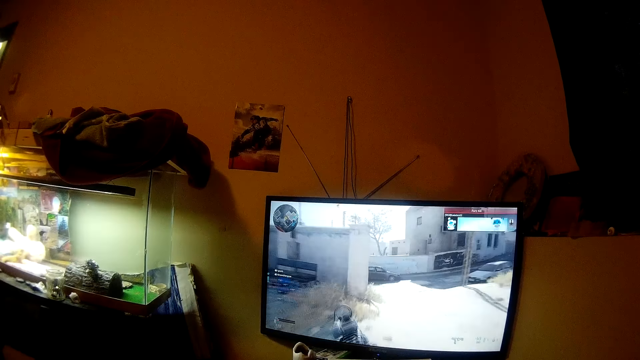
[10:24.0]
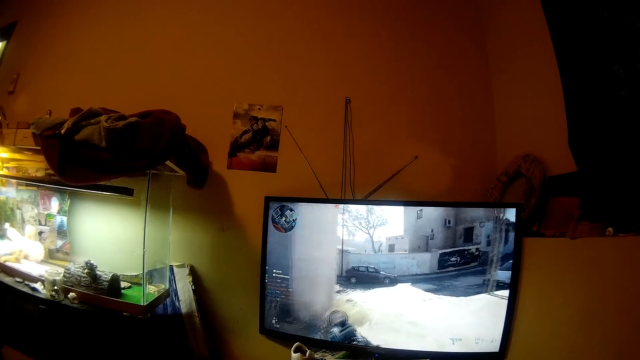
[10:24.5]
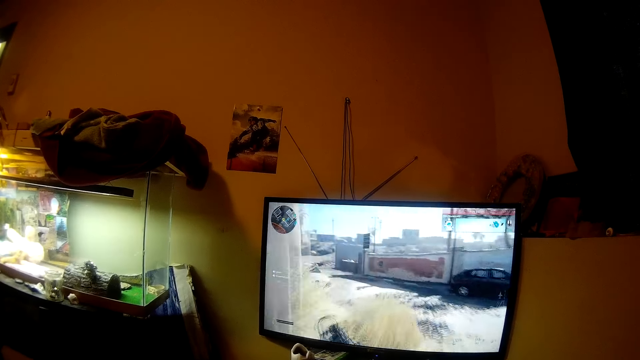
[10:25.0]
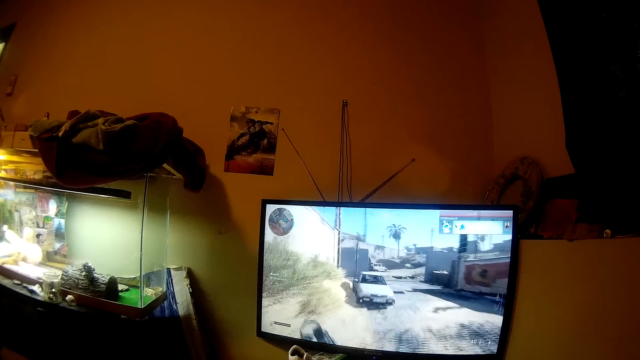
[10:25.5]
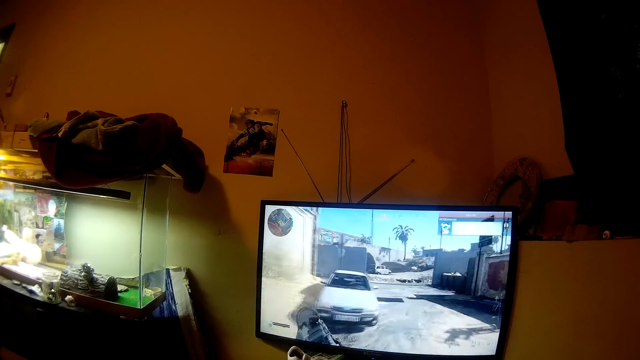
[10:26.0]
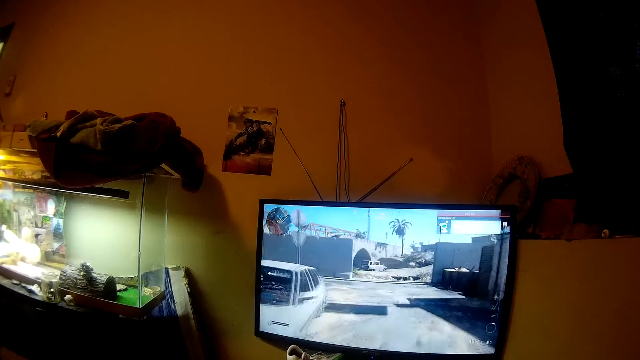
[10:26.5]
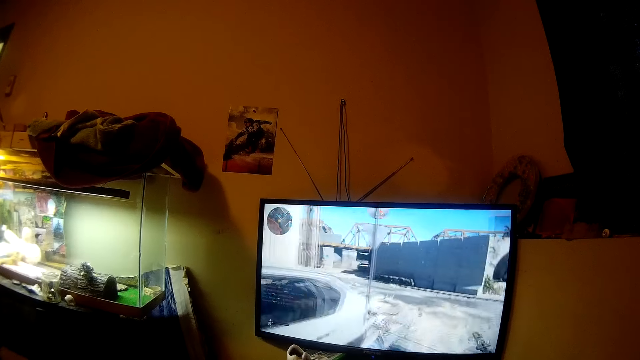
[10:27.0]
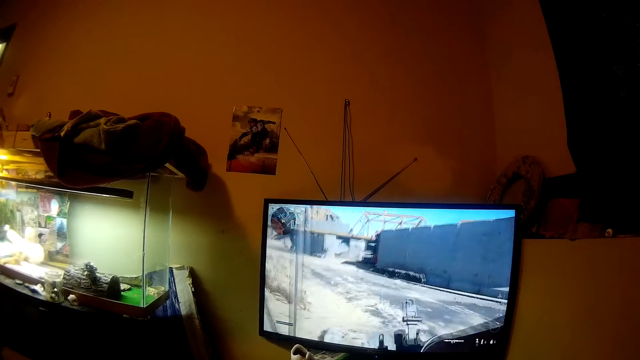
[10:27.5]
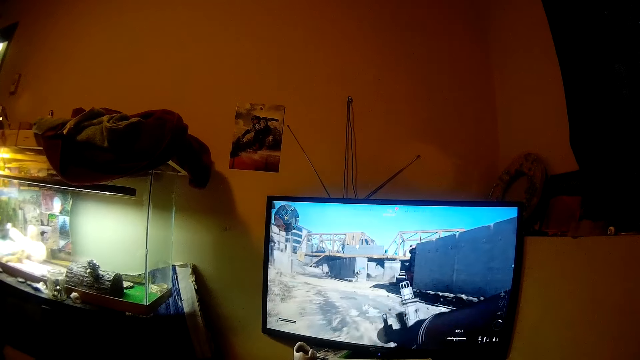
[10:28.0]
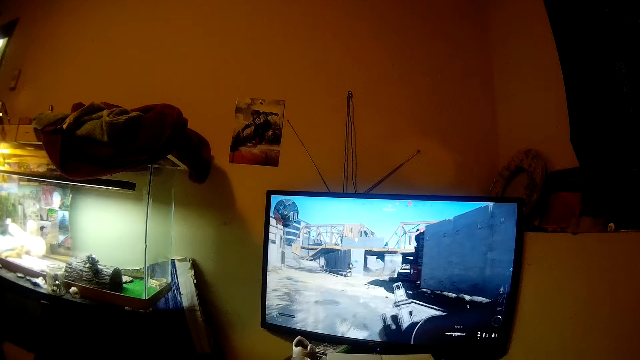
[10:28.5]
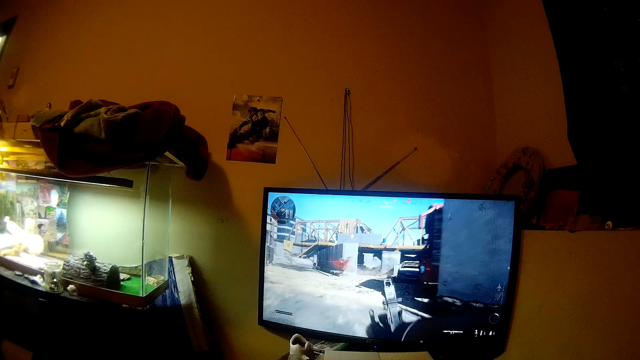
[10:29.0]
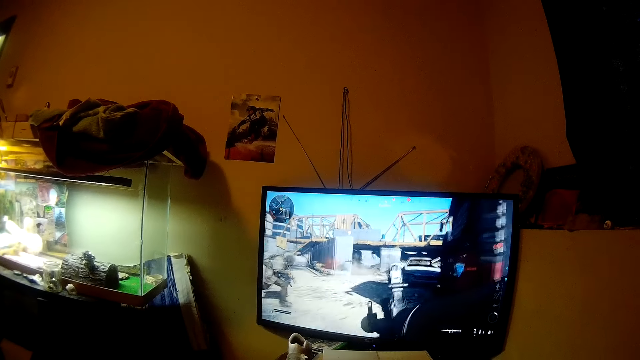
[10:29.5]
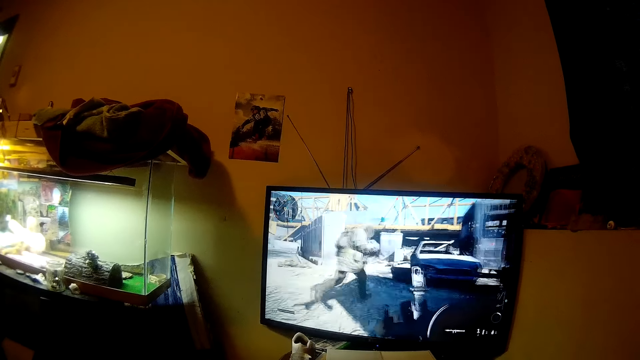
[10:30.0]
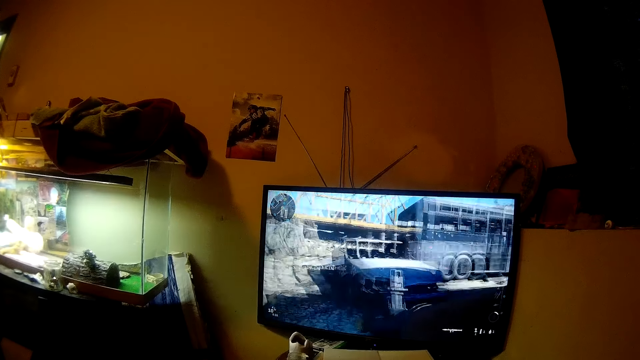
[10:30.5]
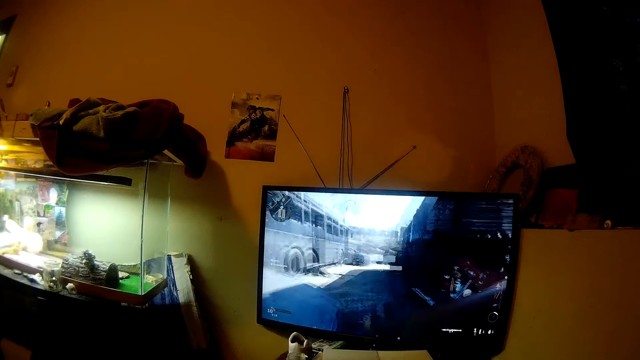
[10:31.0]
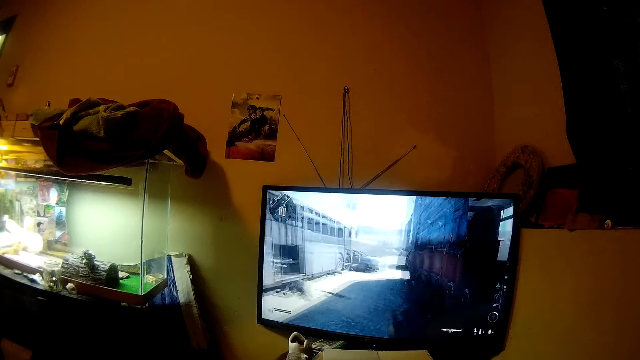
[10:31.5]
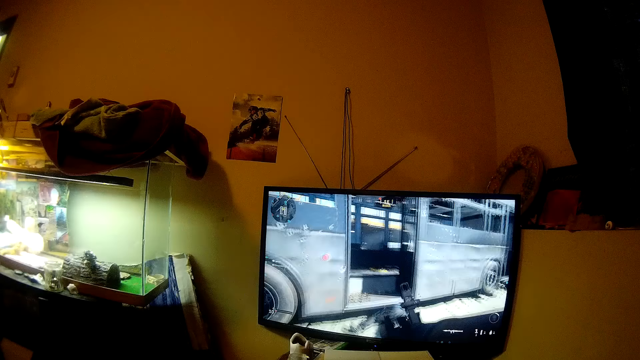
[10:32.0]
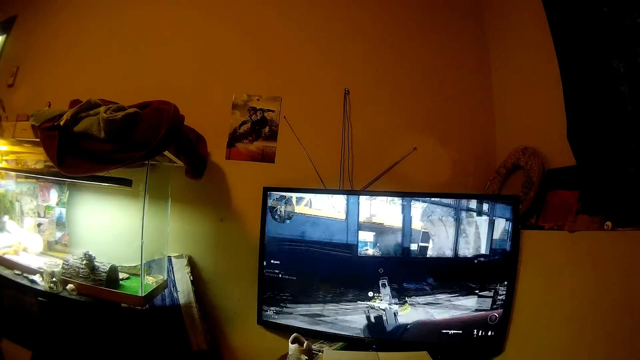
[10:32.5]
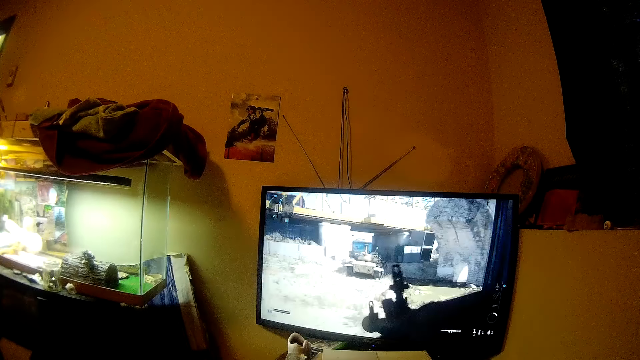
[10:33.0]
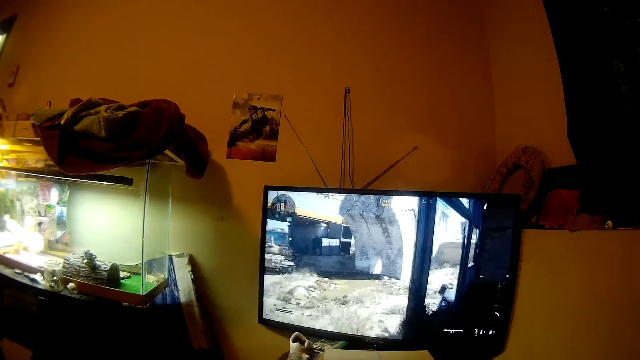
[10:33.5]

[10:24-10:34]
The camera wearer plays the game.

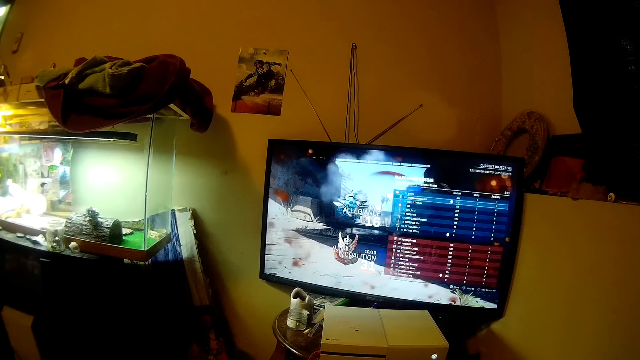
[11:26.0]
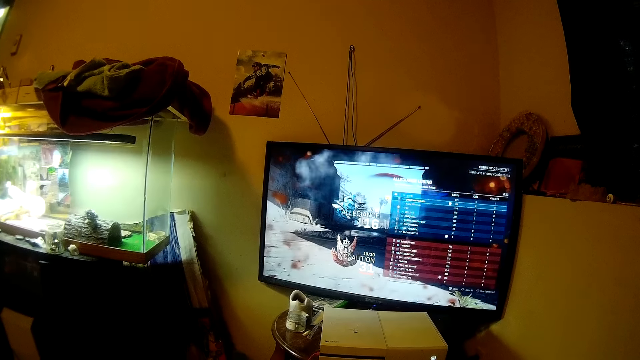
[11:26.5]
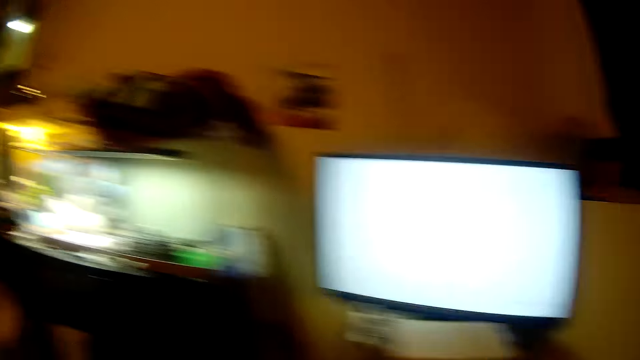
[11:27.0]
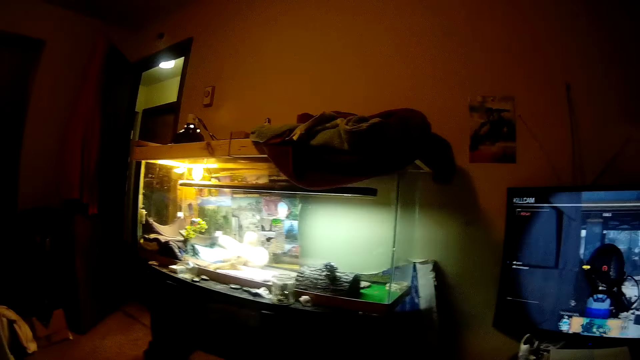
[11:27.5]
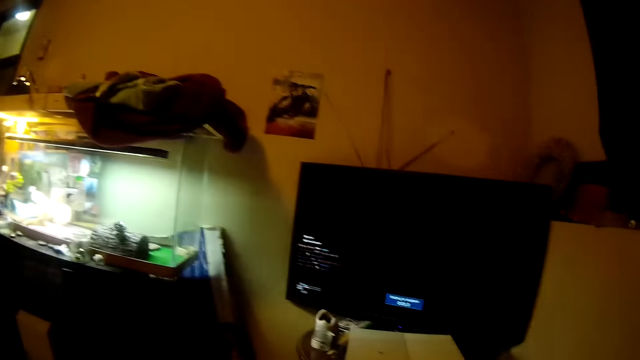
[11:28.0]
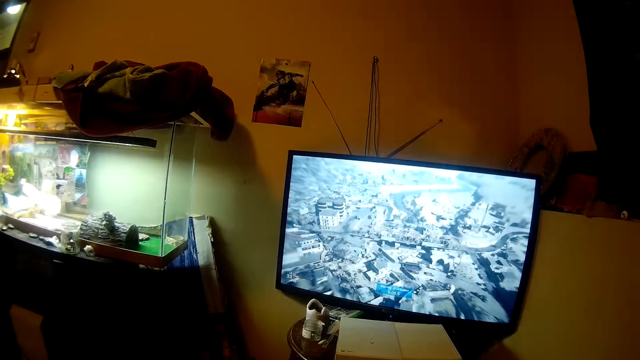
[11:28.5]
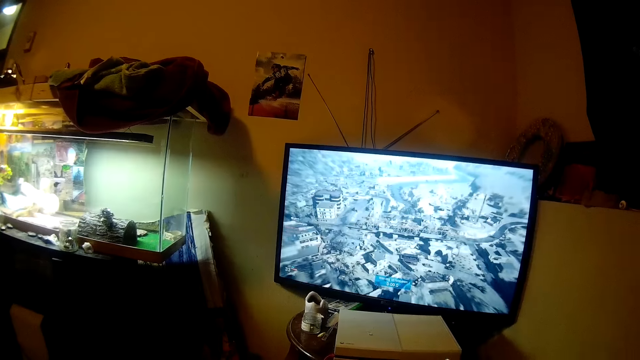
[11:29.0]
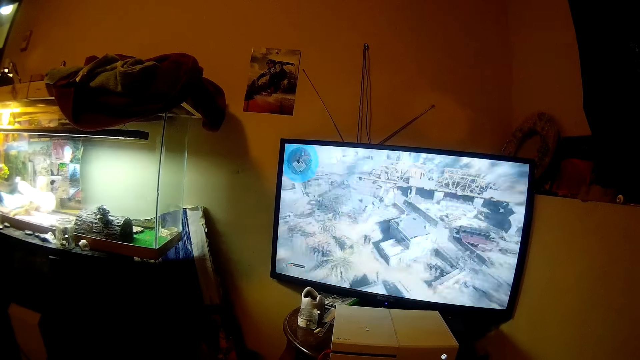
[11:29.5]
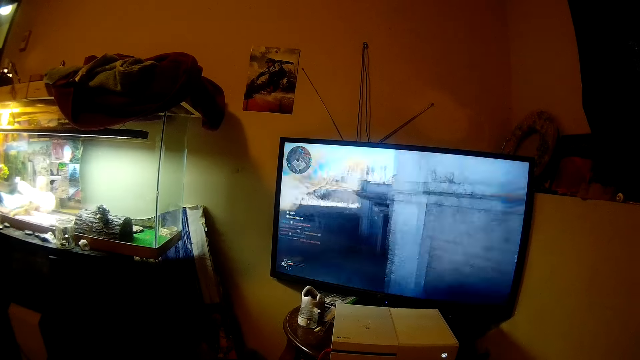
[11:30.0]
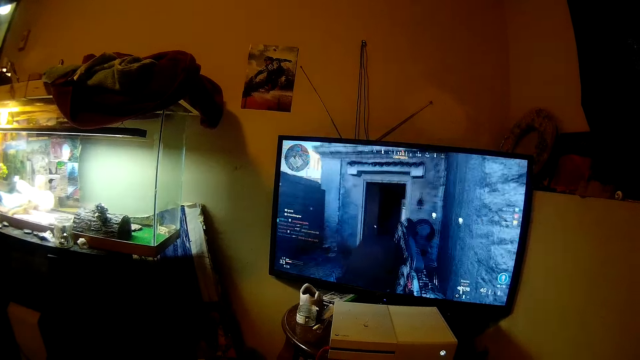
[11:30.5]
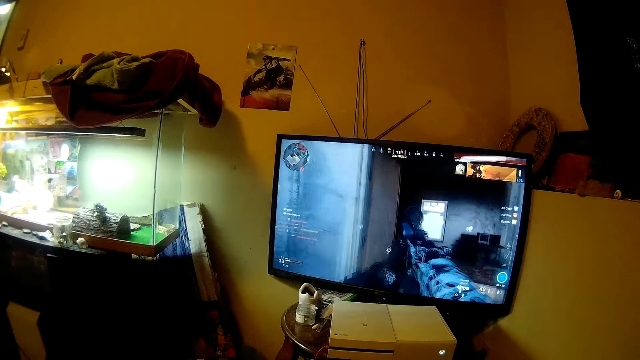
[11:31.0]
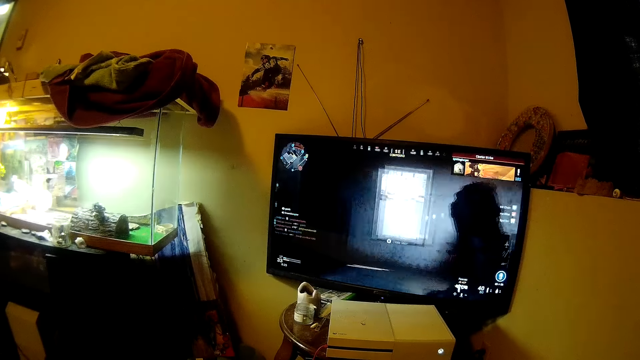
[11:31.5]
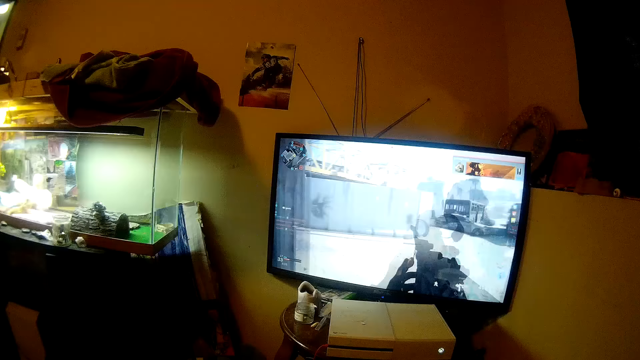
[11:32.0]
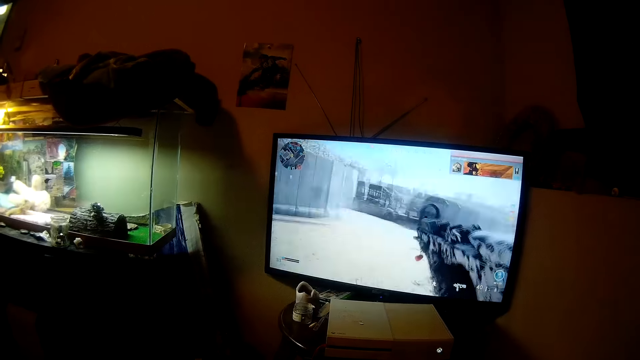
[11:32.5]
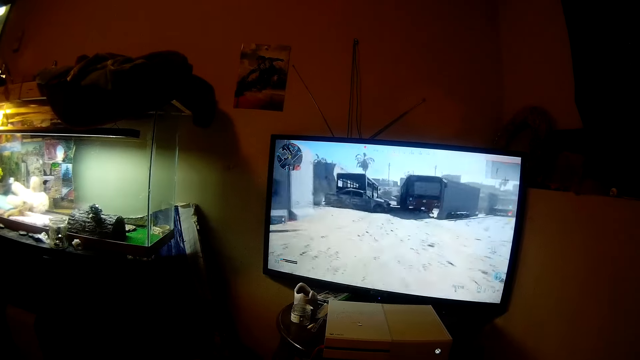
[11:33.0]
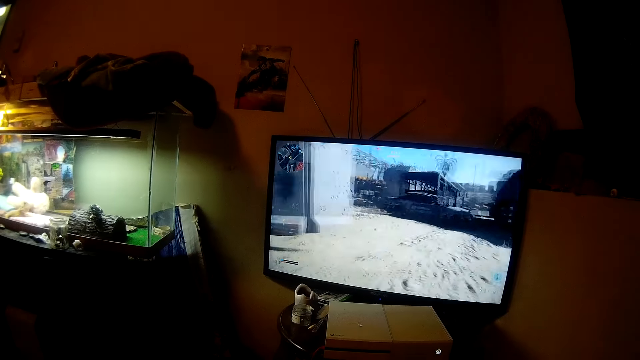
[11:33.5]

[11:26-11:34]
The camera wearer looks away from the screen. They watch a movie on the screen.

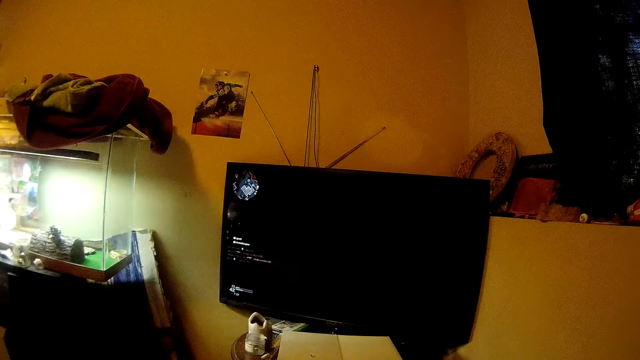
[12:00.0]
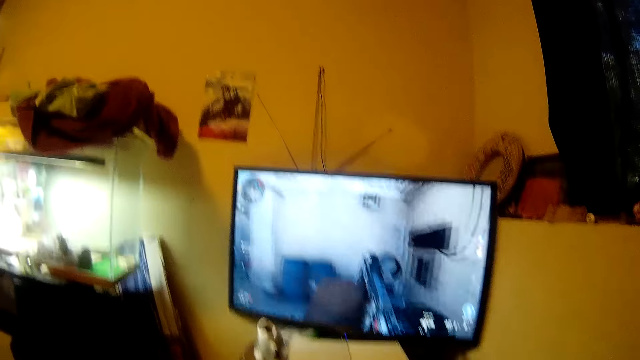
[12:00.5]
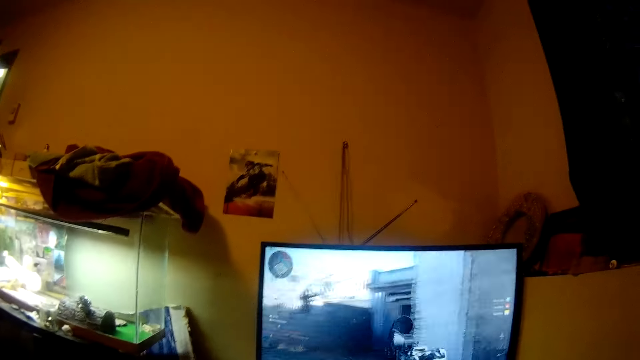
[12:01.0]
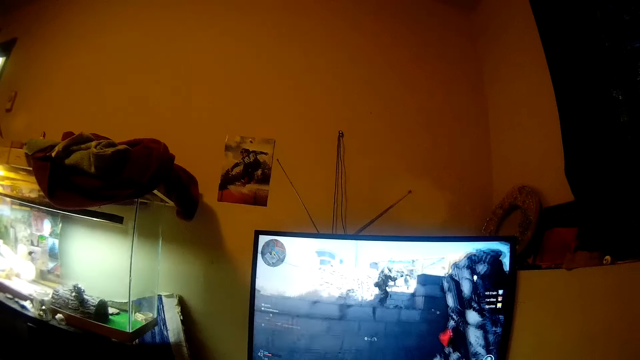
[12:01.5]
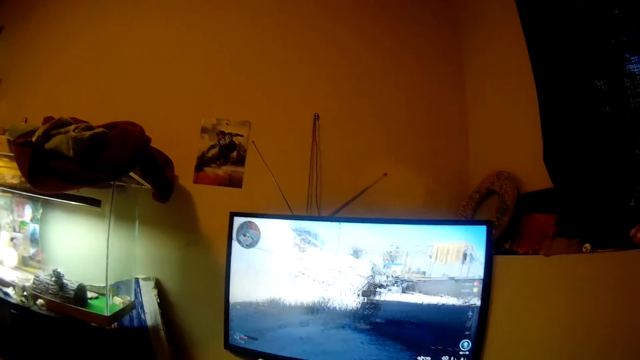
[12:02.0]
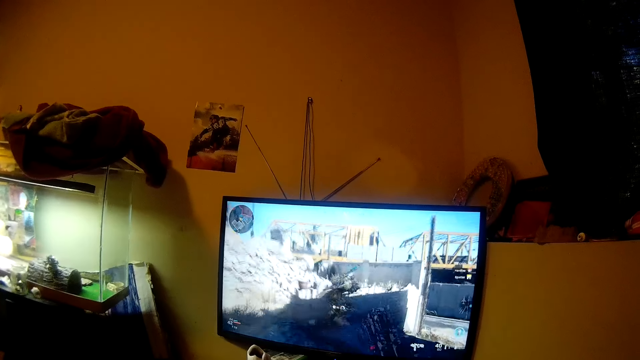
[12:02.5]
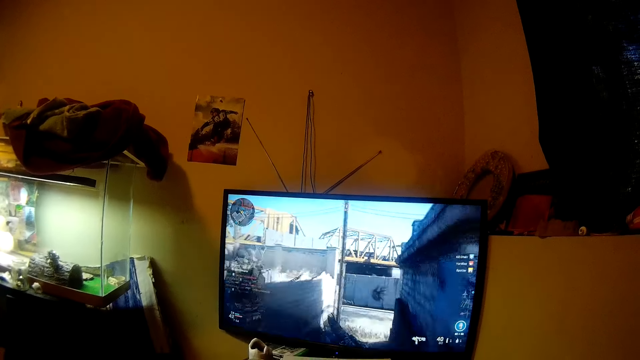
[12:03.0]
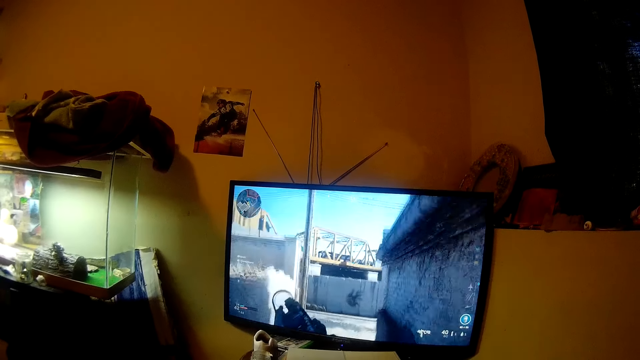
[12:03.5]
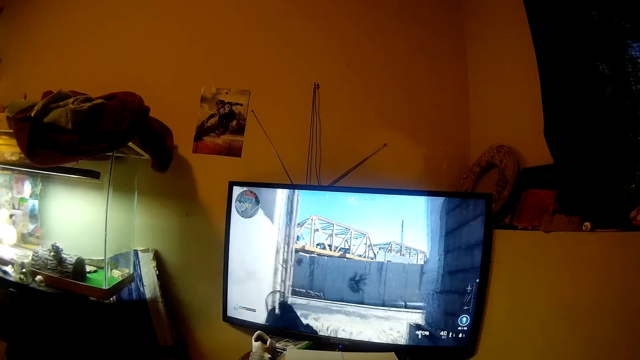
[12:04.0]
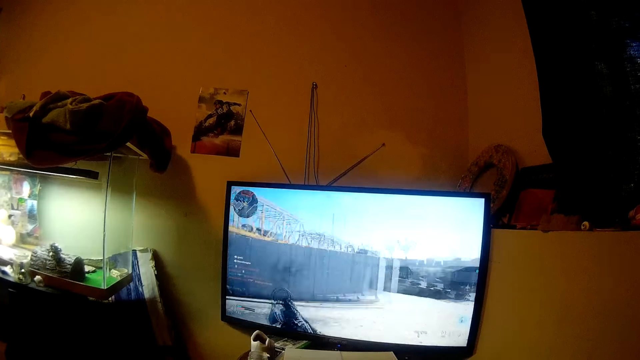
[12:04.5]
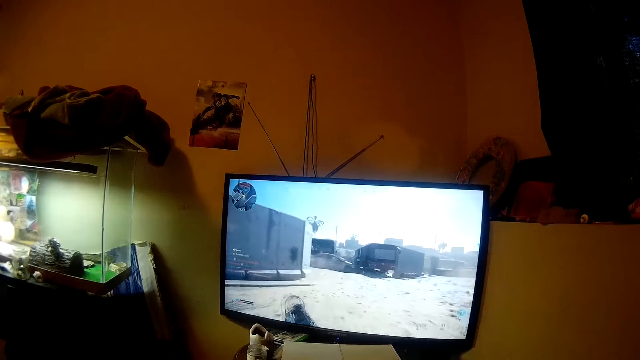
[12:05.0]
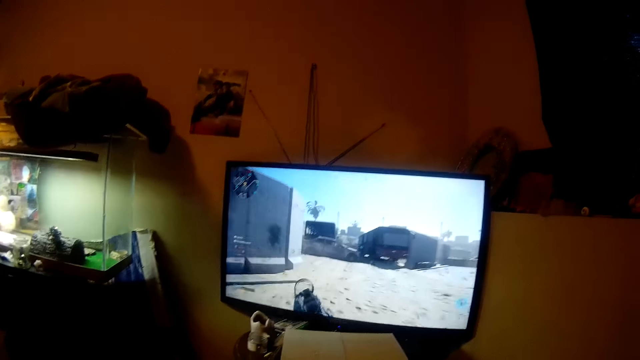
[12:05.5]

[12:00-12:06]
The camera wearer talks.
